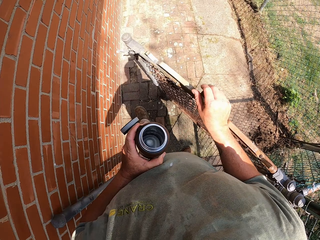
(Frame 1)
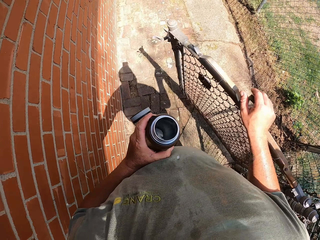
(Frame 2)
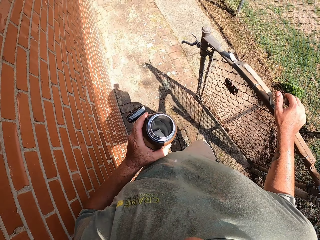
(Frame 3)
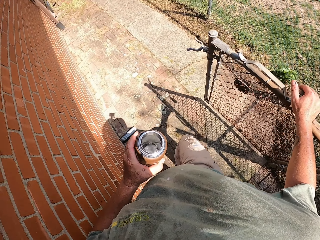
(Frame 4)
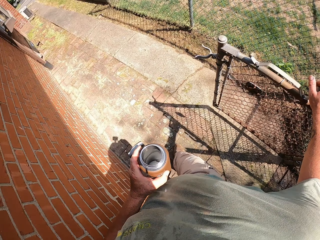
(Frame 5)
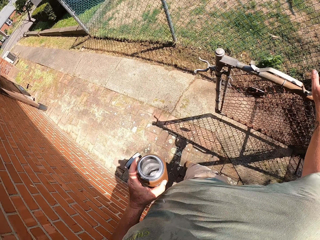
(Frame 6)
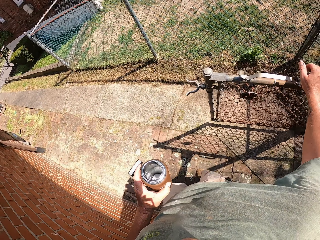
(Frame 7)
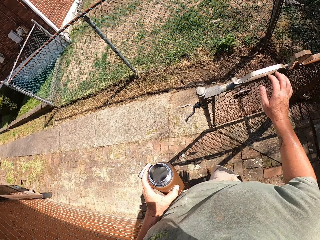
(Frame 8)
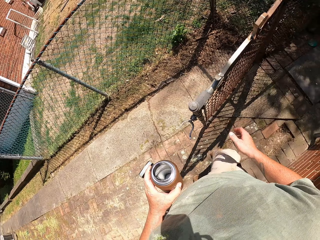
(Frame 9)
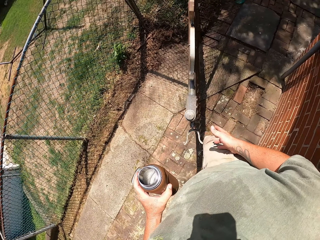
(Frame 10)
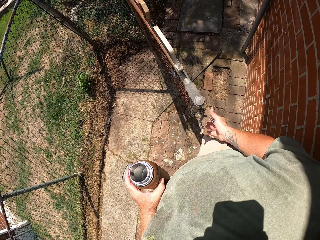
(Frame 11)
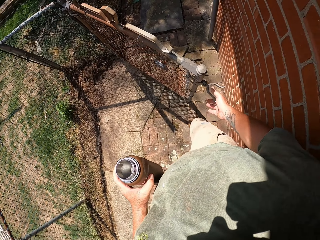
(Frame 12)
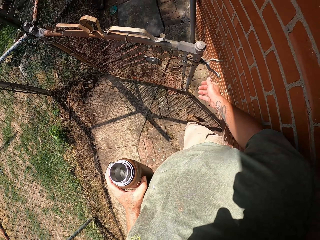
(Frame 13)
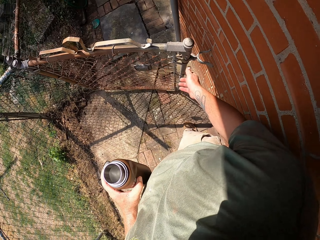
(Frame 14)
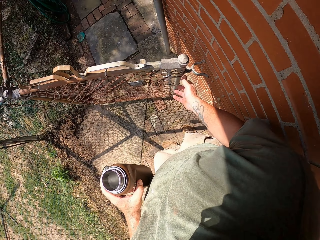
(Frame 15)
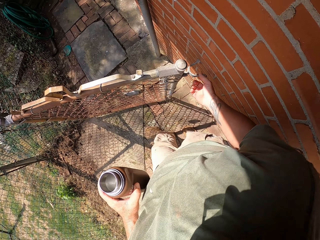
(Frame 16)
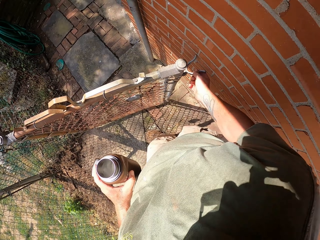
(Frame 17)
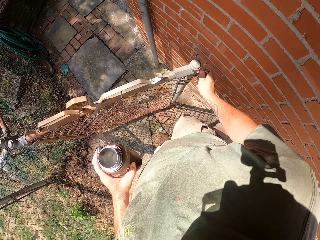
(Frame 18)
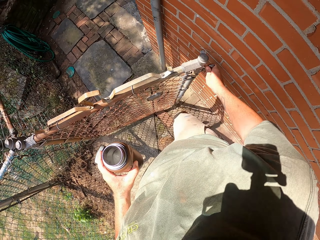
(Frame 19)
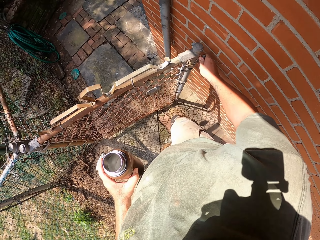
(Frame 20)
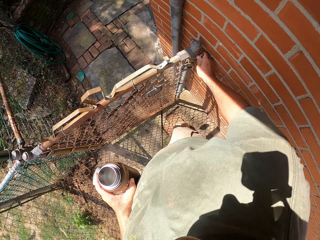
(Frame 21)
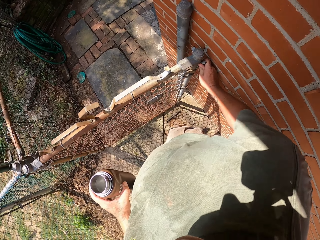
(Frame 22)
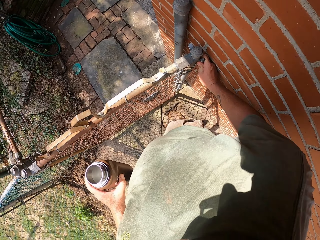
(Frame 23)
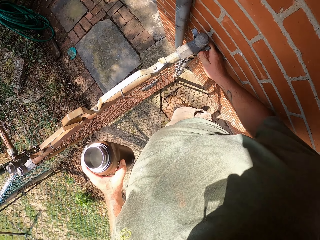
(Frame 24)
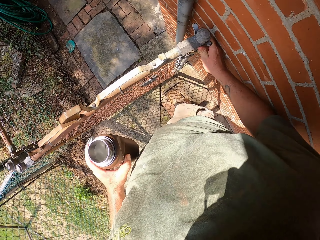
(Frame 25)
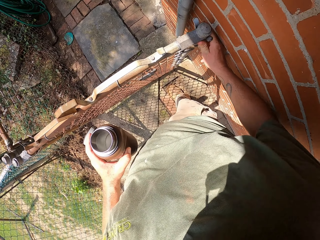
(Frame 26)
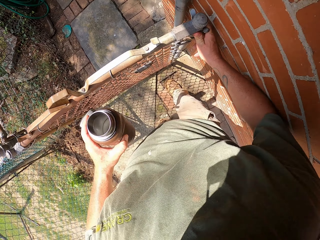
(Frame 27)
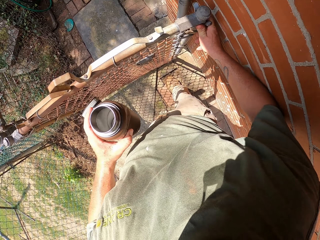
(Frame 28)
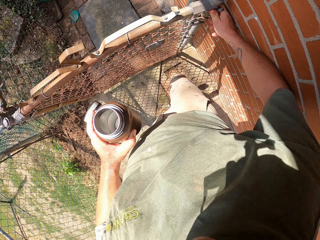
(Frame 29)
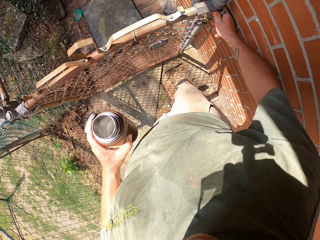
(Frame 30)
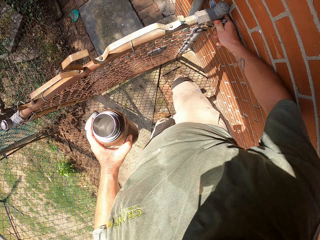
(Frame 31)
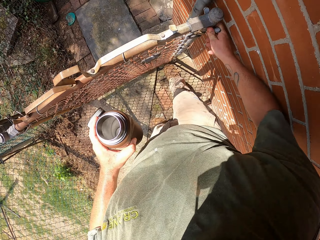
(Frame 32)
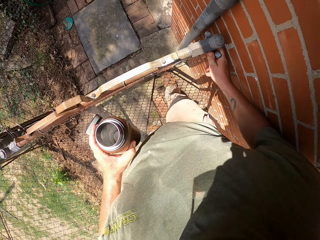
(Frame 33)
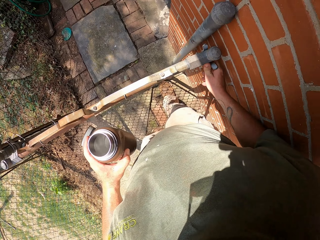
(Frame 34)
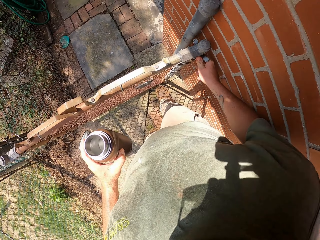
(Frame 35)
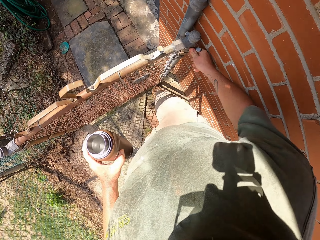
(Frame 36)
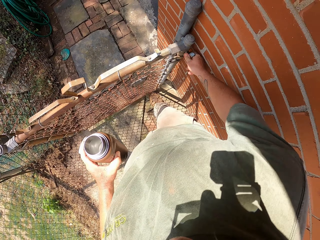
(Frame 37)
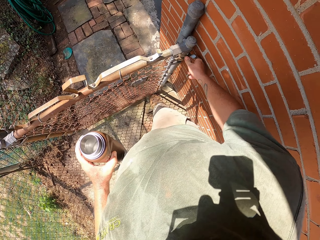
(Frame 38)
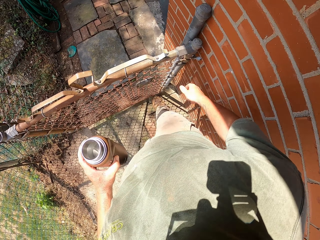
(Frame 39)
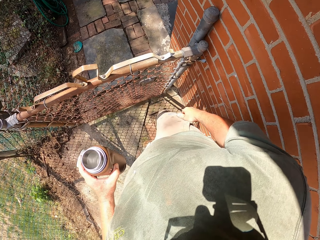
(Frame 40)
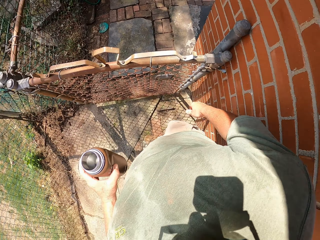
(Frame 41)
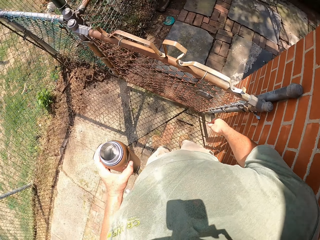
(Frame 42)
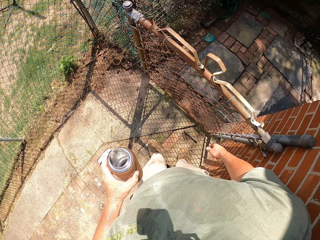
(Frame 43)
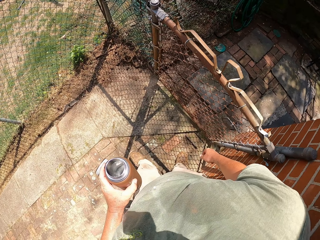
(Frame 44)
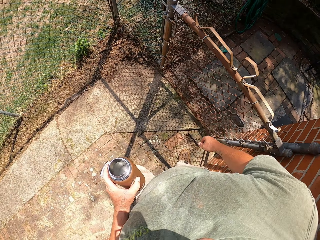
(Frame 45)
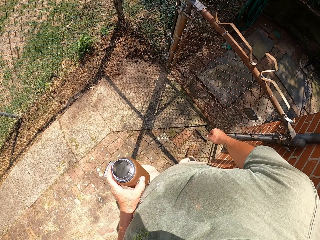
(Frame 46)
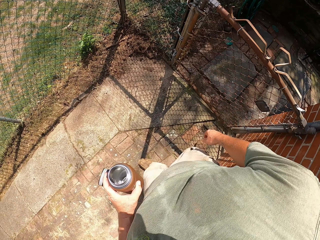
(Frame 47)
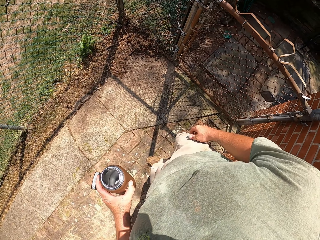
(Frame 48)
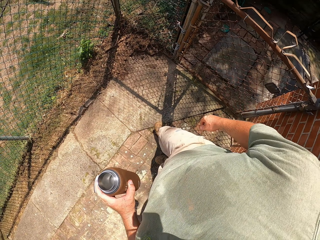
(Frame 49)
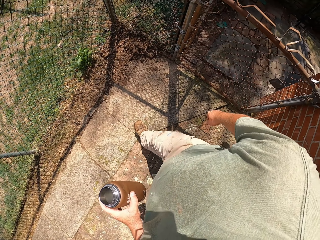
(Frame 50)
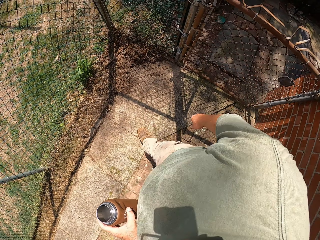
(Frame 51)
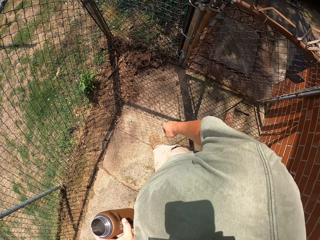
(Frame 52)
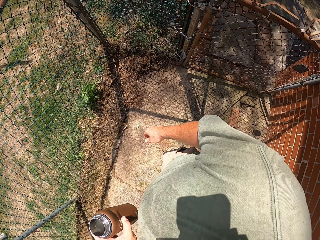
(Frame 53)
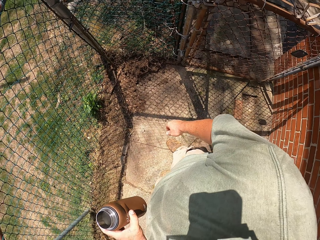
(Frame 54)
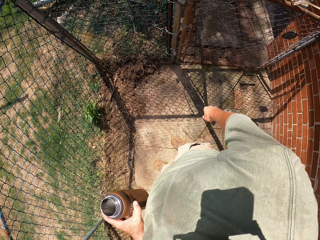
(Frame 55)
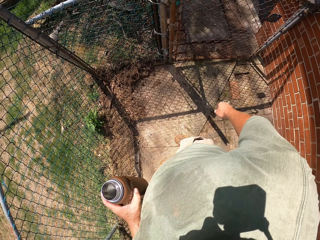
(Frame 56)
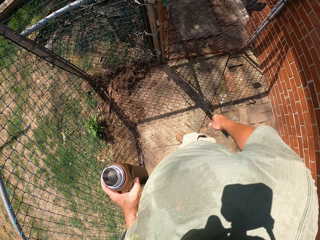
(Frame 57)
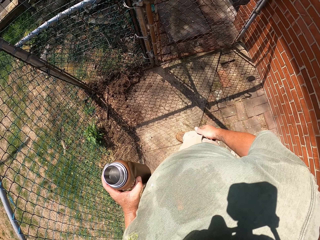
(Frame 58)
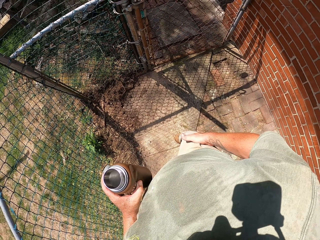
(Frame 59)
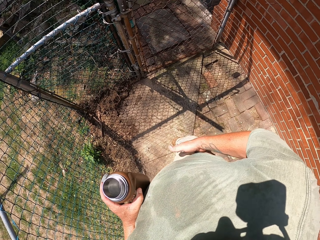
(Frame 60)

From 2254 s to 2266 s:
The camera wearer leaves the backyard through the gate. They close the gate.

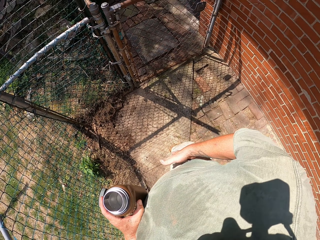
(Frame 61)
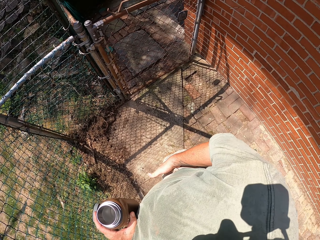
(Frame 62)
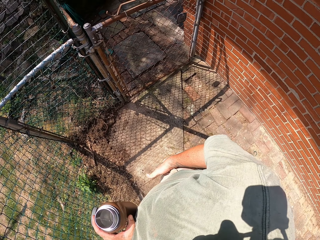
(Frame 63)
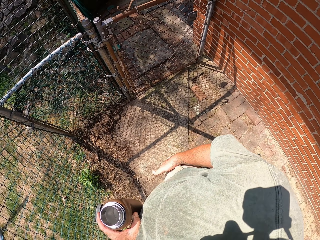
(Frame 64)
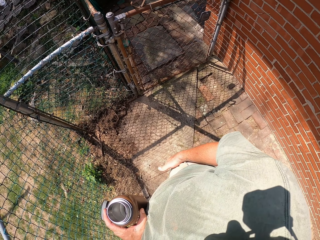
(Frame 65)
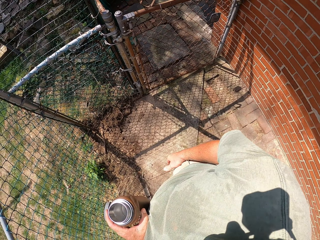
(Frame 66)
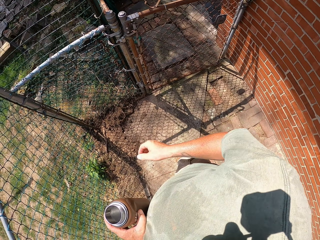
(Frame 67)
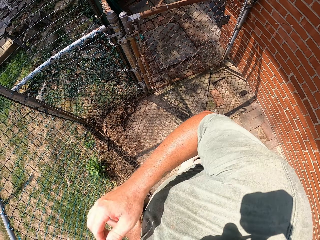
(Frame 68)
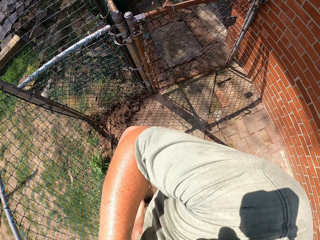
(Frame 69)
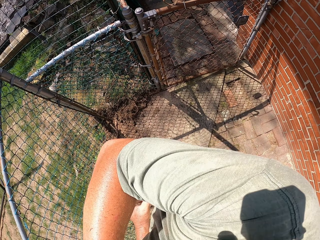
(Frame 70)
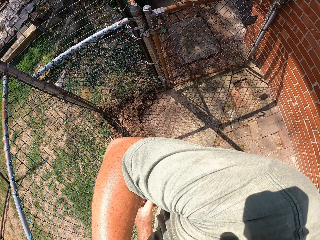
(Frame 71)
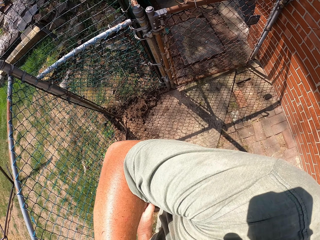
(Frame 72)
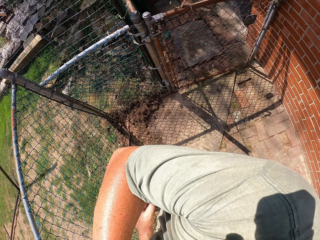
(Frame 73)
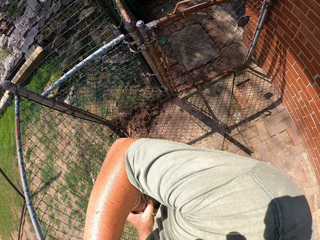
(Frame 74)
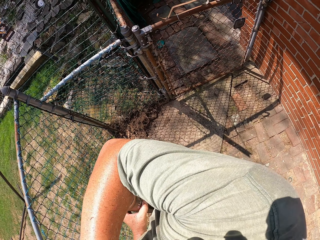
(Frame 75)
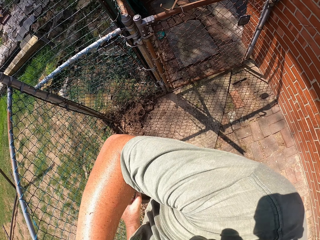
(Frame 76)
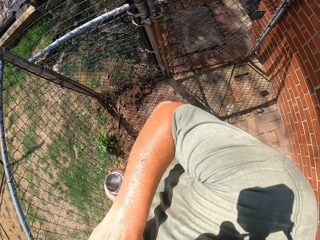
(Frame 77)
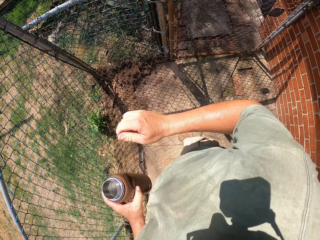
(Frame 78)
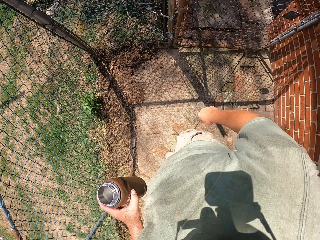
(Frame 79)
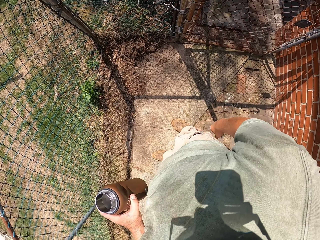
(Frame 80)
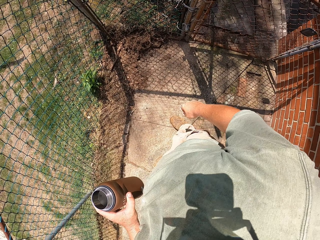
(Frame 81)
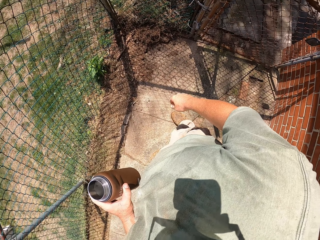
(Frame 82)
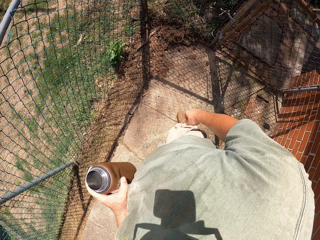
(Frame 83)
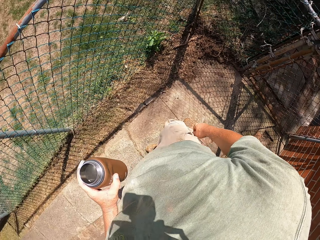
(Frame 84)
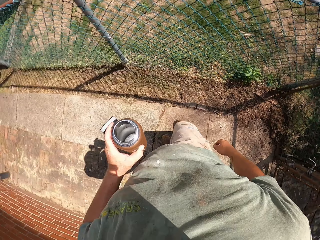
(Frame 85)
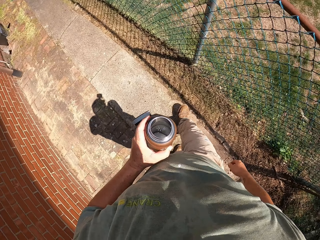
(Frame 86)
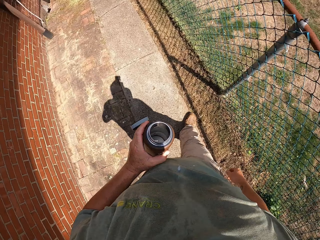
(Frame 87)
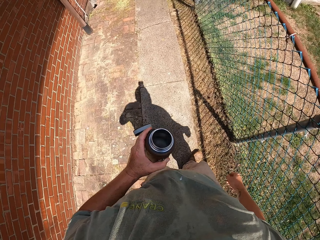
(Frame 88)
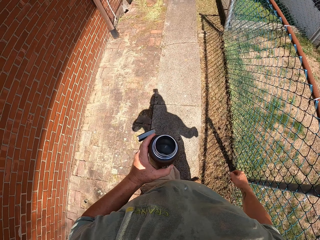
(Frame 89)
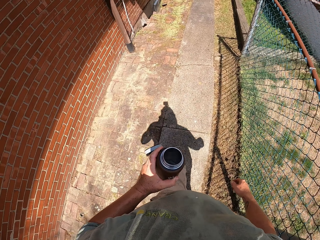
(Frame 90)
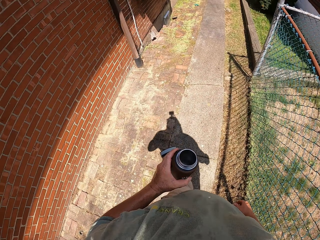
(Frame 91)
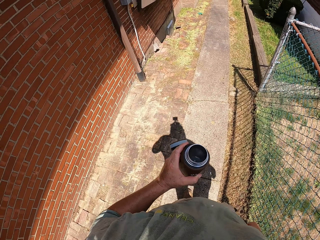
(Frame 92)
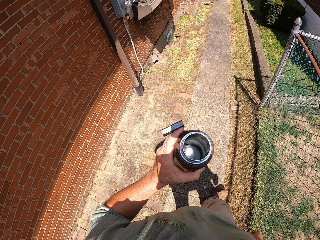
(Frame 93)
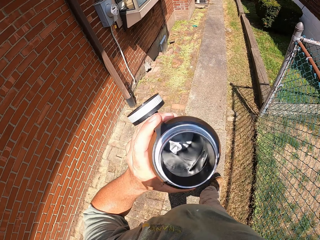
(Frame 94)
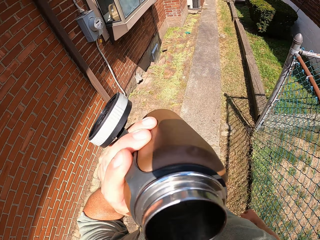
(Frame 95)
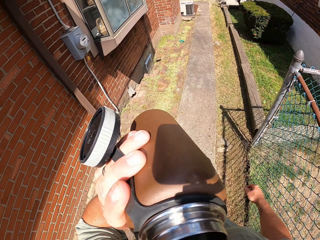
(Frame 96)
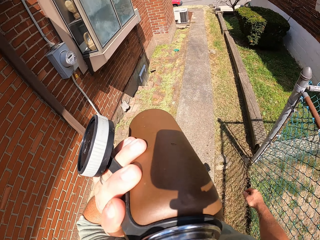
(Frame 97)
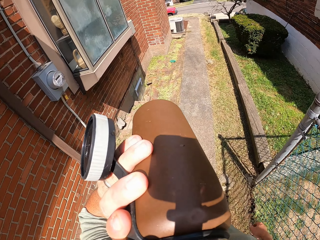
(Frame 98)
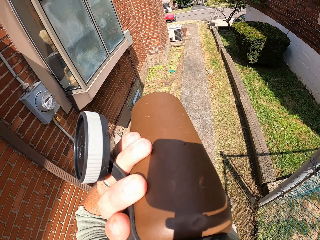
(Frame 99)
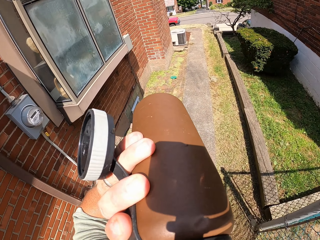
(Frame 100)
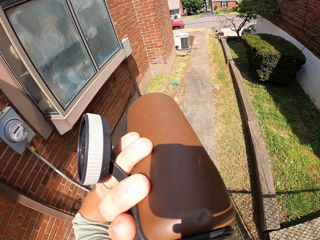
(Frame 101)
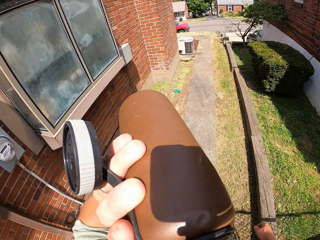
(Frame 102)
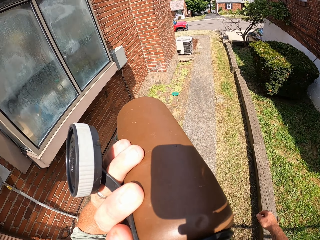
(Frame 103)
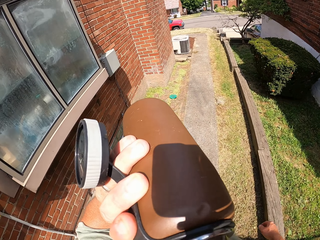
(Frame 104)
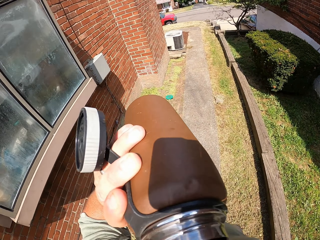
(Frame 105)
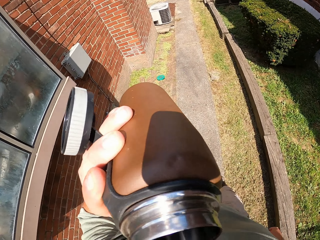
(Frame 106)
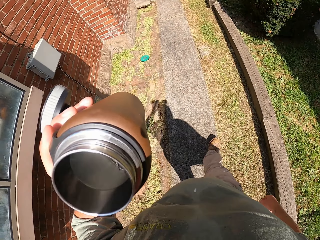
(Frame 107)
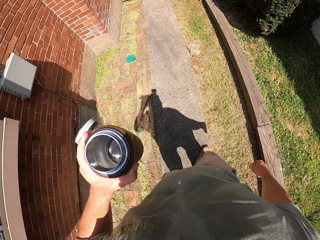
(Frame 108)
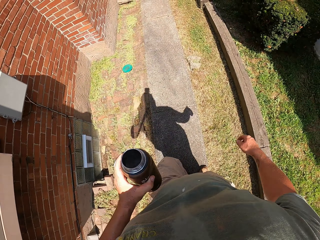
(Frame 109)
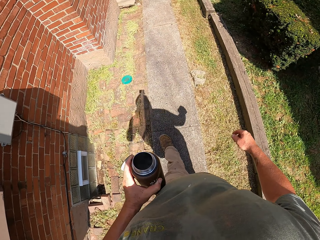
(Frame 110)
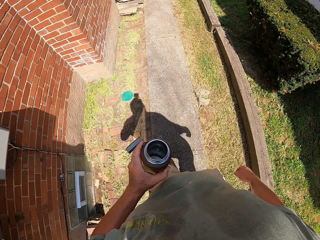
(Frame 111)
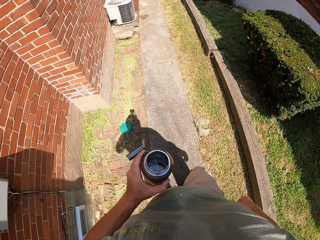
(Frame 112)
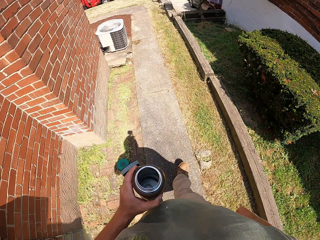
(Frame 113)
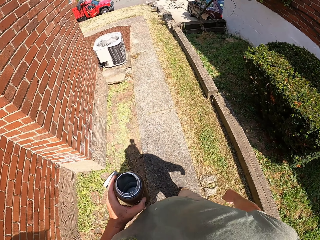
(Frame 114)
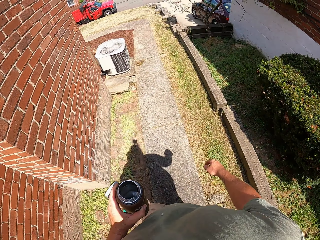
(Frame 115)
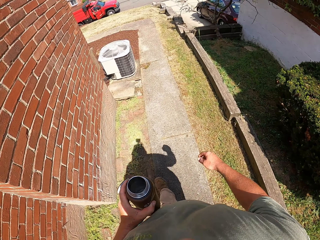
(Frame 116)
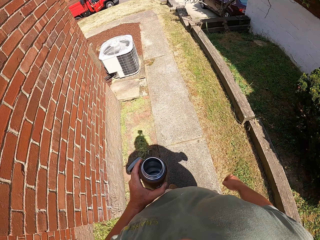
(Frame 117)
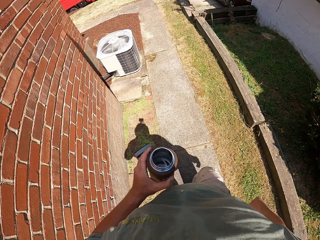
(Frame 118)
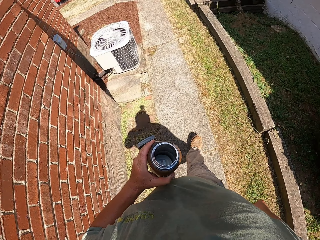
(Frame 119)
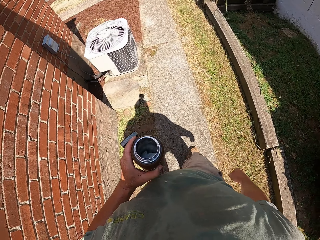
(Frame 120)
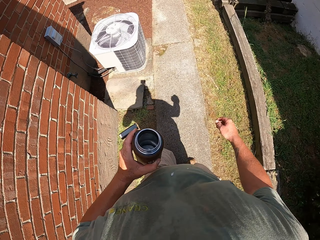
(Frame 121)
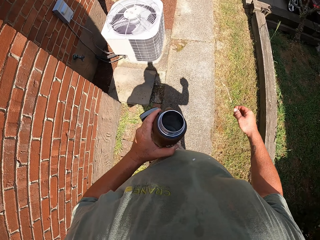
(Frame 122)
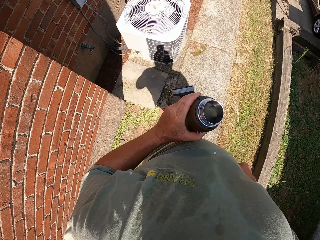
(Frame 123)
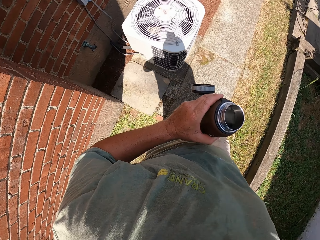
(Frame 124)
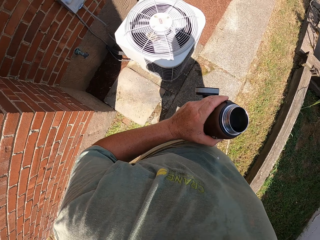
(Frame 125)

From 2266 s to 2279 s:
The camera wearer drinks from the bottle.
